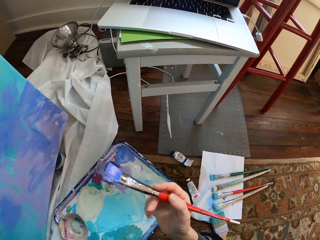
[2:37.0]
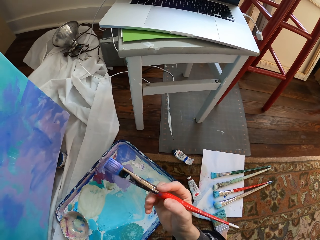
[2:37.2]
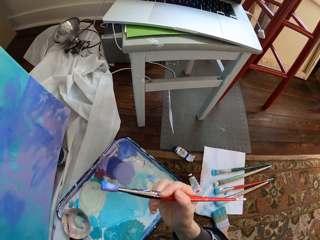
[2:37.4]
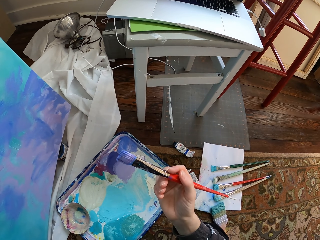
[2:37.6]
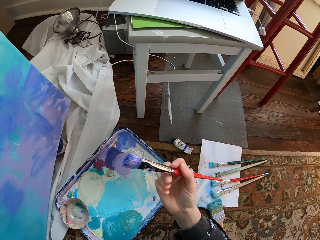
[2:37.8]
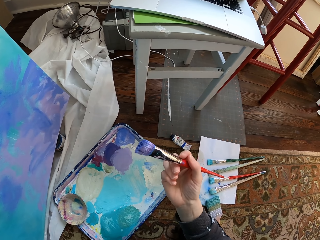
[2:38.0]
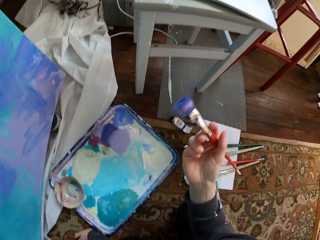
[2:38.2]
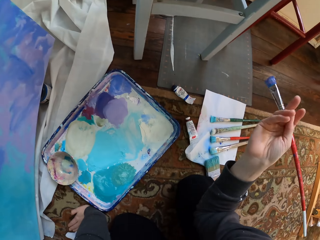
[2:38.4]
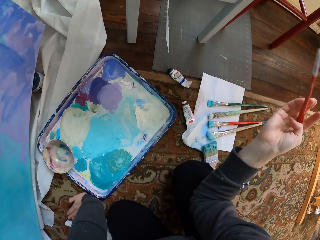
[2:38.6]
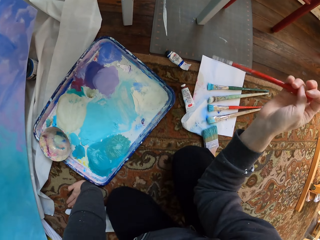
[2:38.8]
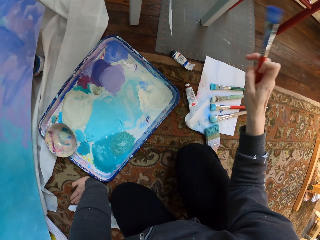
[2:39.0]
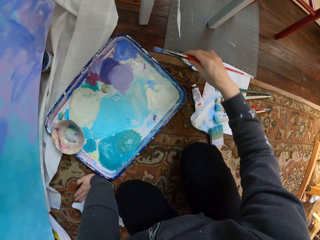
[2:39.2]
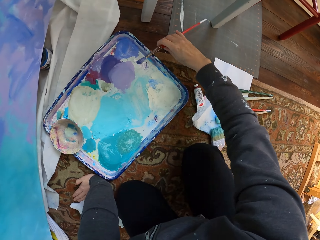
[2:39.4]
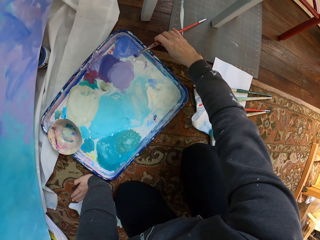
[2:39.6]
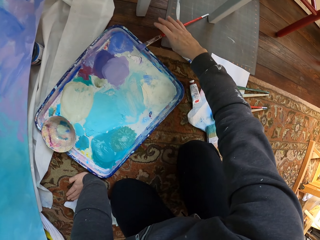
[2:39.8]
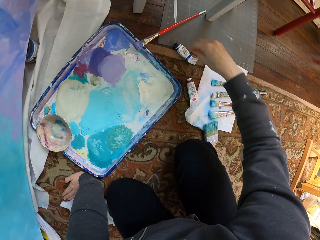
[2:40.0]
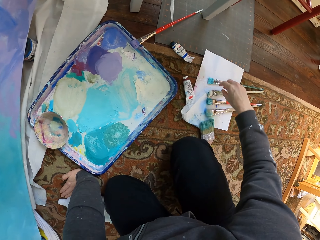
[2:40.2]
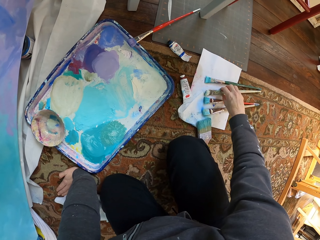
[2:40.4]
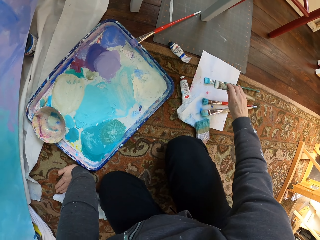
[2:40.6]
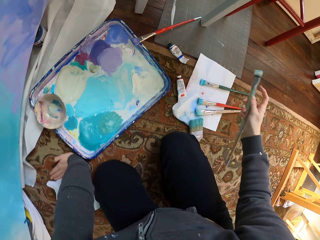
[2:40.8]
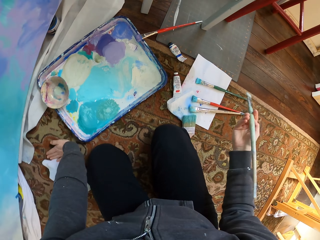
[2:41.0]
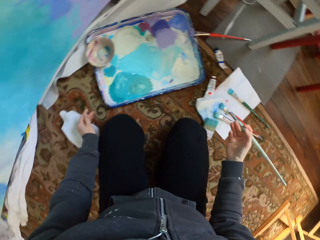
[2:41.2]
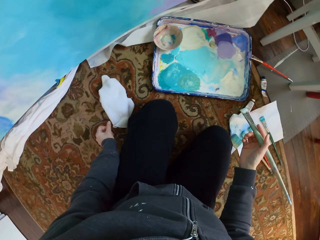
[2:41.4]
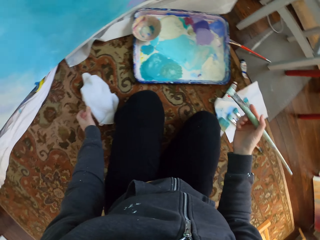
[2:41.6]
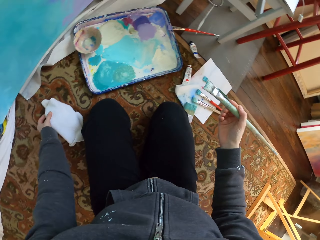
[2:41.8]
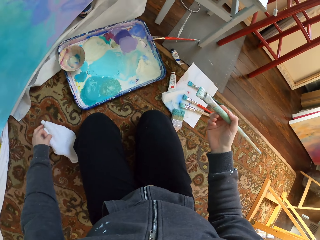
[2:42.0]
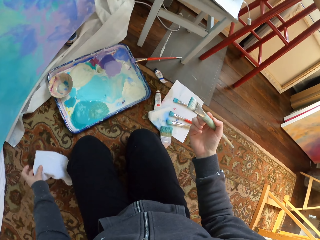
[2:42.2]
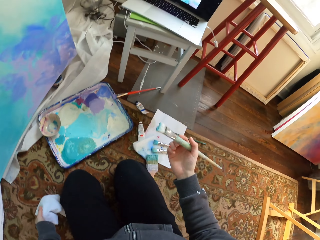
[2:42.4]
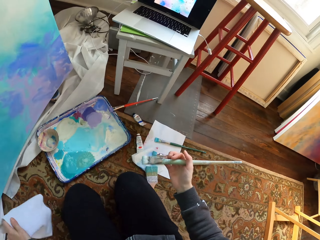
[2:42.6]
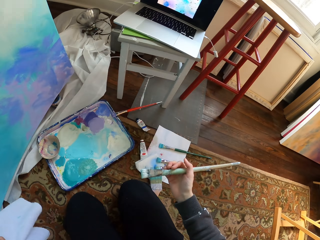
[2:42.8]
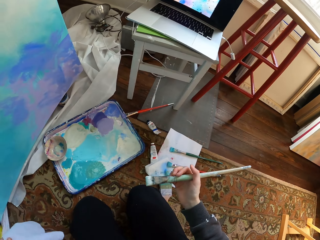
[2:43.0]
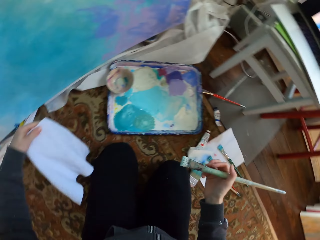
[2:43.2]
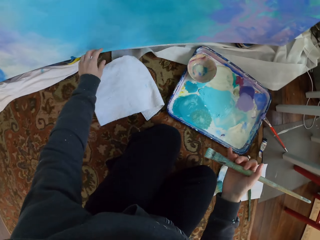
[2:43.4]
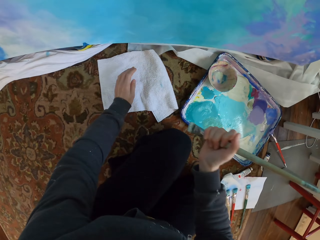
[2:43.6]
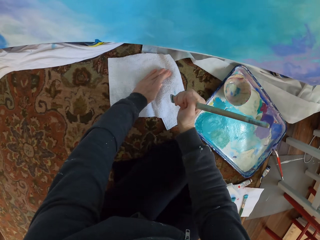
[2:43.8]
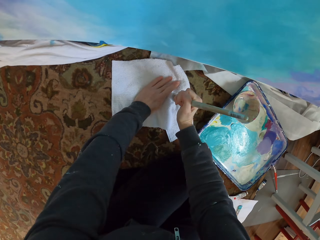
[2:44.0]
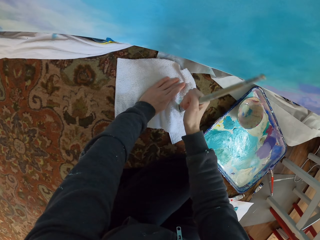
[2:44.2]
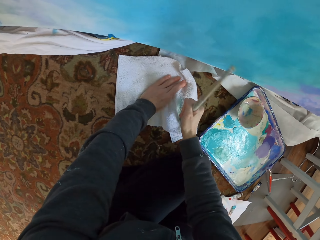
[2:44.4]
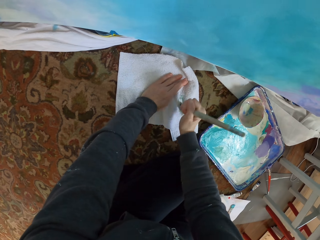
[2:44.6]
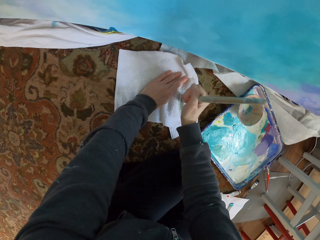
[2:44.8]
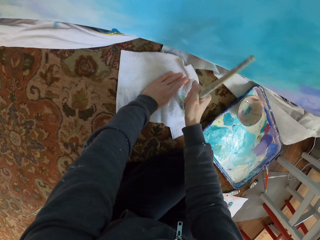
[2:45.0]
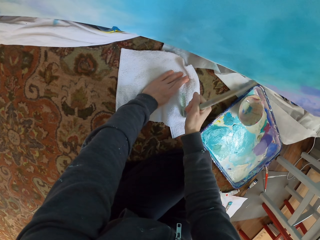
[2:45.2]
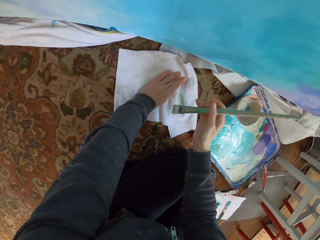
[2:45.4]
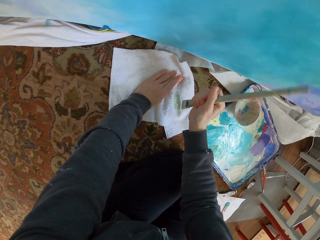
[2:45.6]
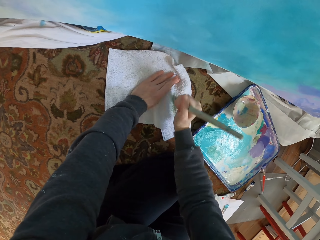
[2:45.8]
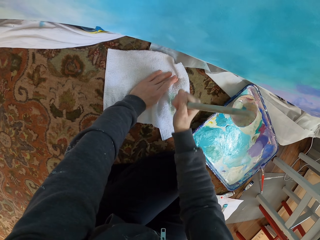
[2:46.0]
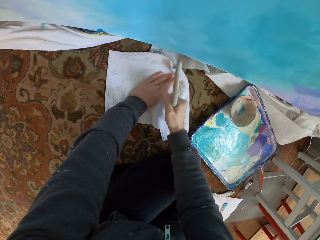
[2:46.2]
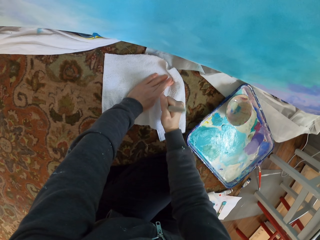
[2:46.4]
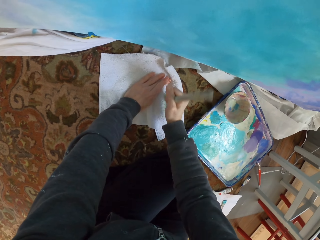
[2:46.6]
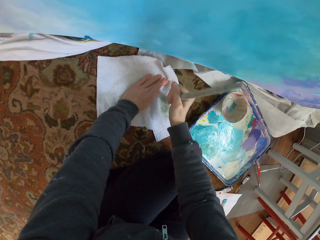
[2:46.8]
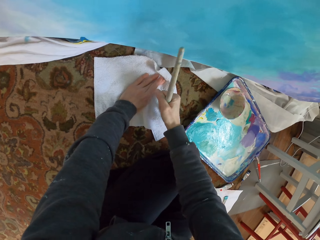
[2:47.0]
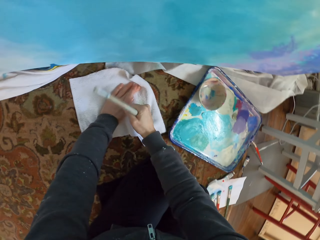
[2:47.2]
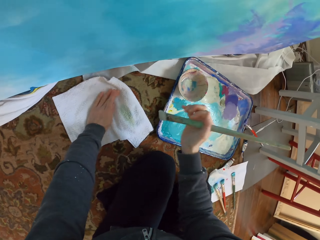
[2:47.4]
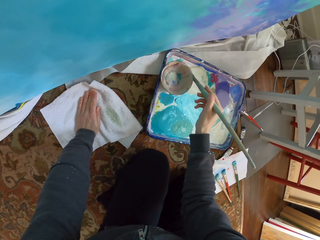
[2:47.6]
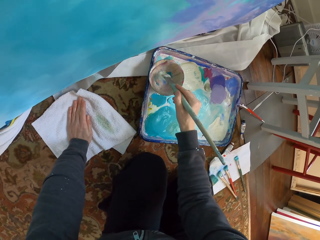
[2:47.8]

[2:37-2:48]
The camera wearer drops the paint brush. They pick up the paint brush. They scrub the paint brush on the towel. They remove the paint with the towel.

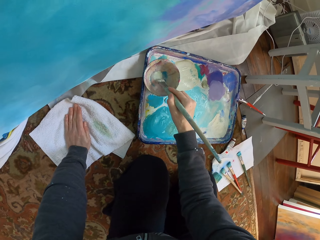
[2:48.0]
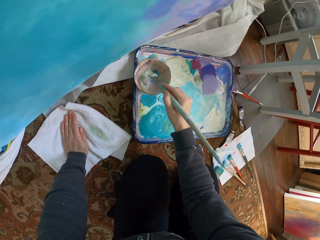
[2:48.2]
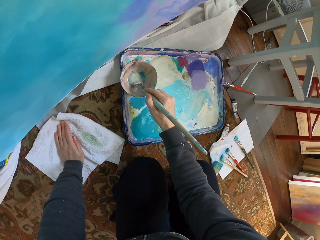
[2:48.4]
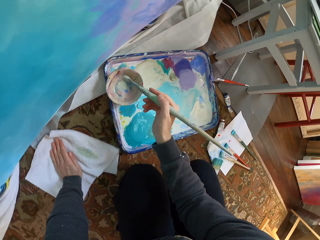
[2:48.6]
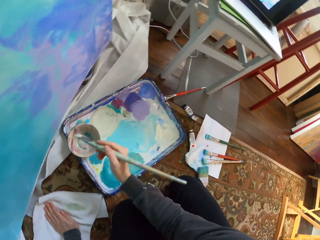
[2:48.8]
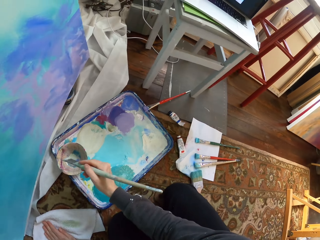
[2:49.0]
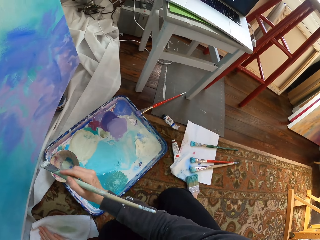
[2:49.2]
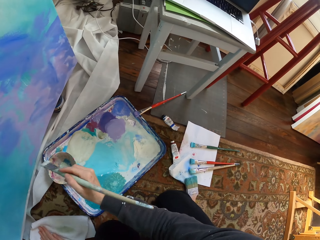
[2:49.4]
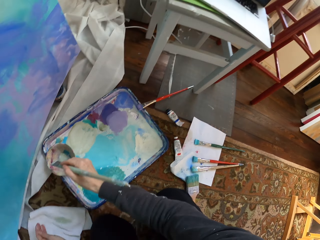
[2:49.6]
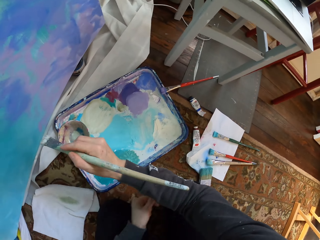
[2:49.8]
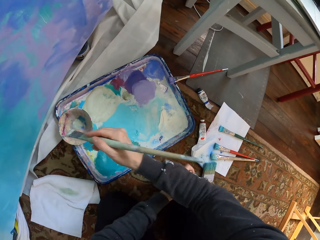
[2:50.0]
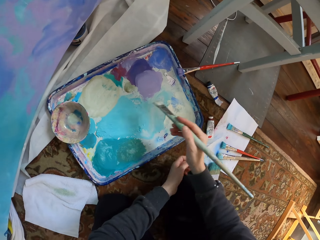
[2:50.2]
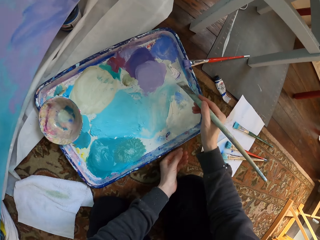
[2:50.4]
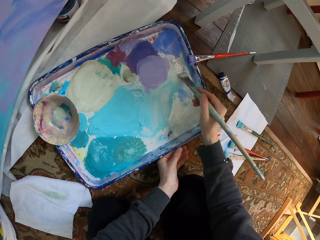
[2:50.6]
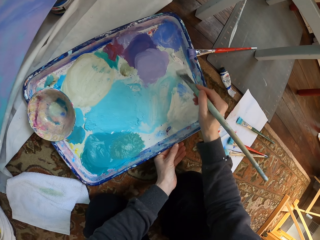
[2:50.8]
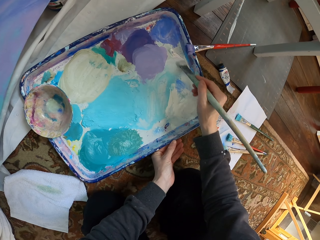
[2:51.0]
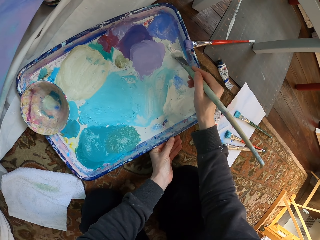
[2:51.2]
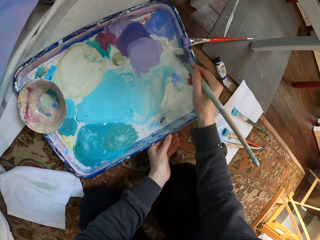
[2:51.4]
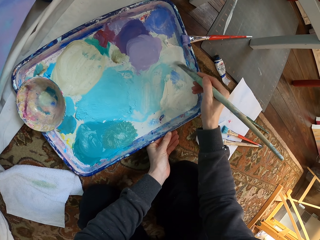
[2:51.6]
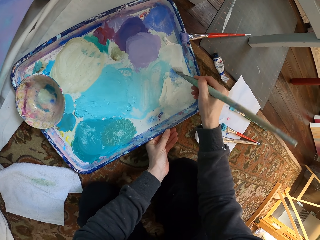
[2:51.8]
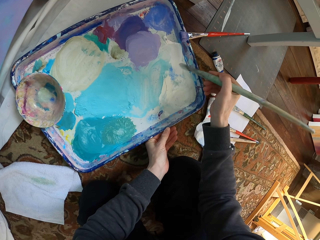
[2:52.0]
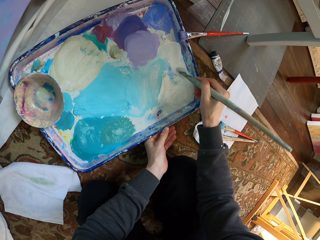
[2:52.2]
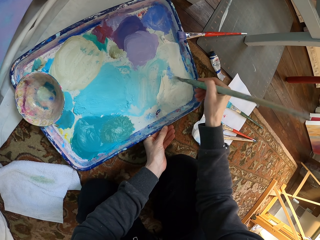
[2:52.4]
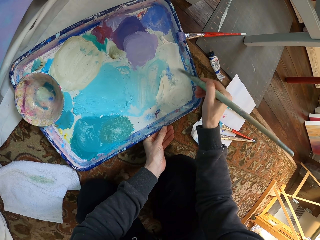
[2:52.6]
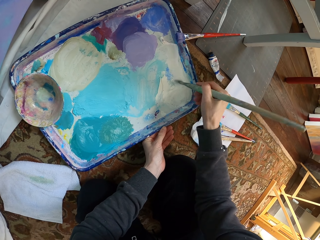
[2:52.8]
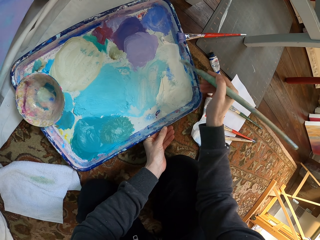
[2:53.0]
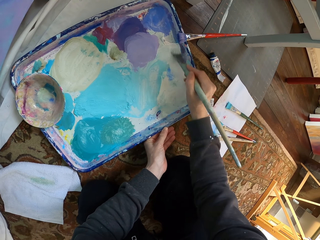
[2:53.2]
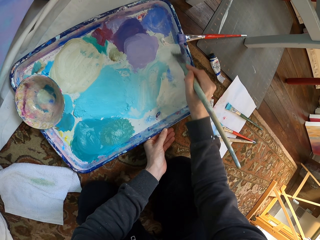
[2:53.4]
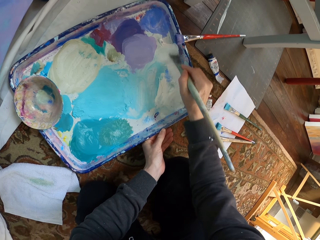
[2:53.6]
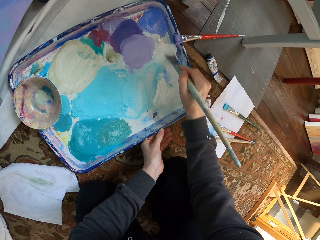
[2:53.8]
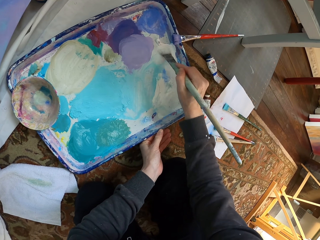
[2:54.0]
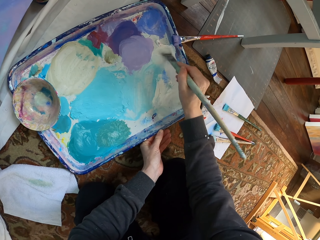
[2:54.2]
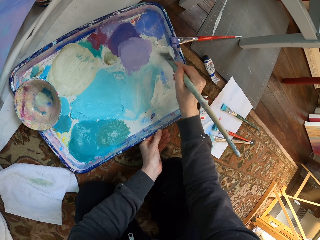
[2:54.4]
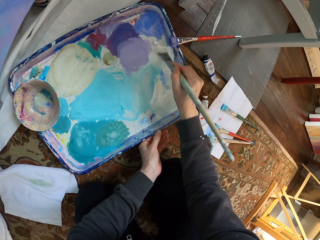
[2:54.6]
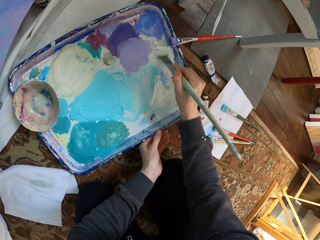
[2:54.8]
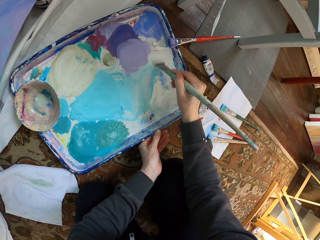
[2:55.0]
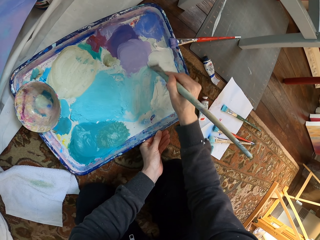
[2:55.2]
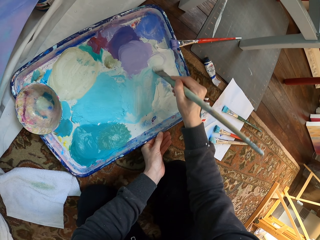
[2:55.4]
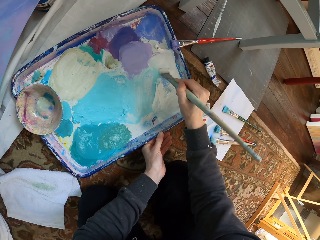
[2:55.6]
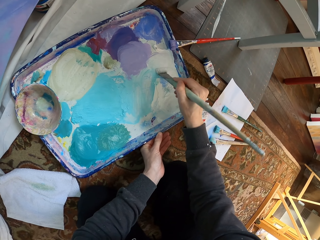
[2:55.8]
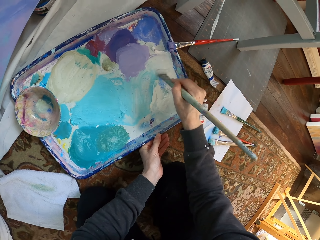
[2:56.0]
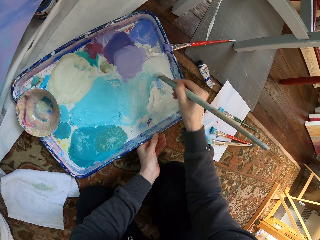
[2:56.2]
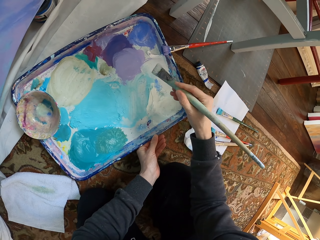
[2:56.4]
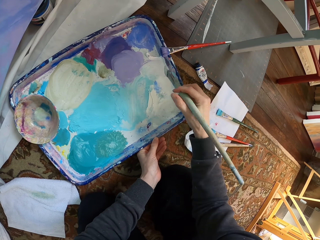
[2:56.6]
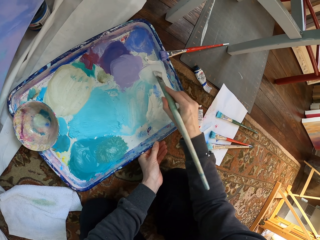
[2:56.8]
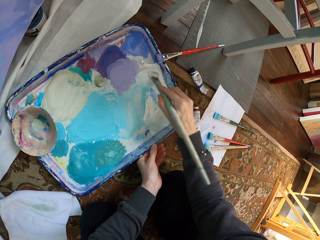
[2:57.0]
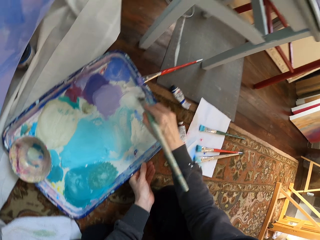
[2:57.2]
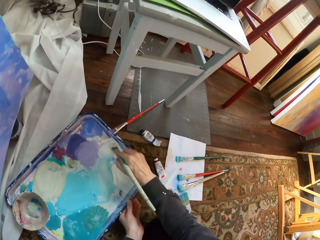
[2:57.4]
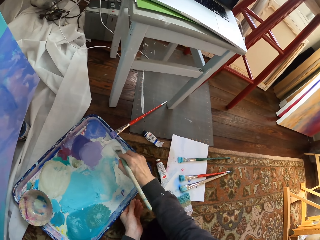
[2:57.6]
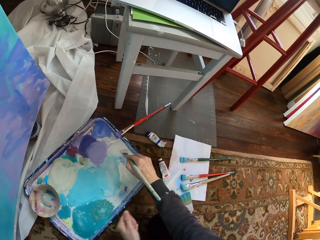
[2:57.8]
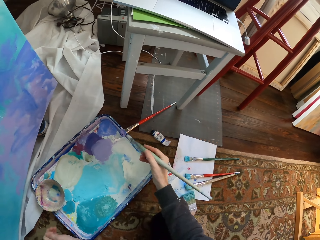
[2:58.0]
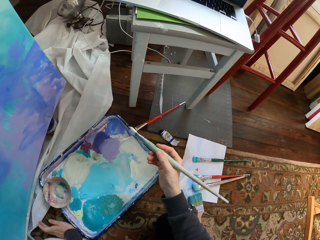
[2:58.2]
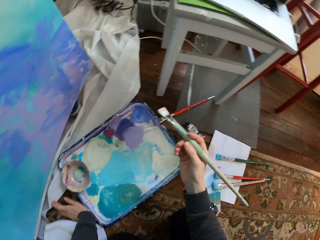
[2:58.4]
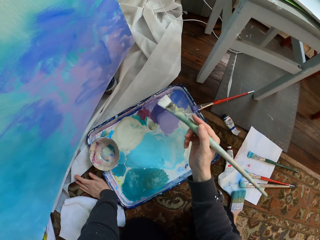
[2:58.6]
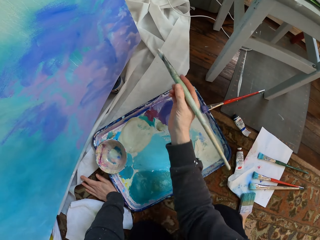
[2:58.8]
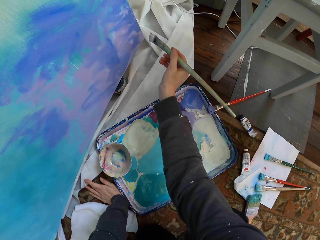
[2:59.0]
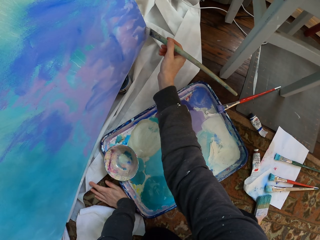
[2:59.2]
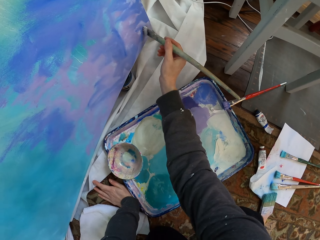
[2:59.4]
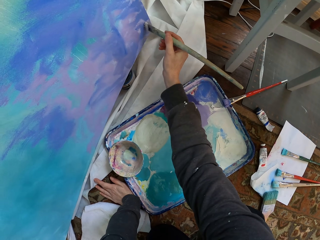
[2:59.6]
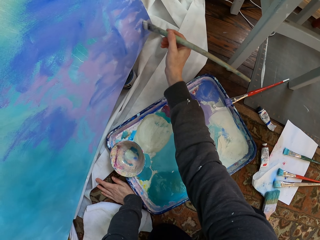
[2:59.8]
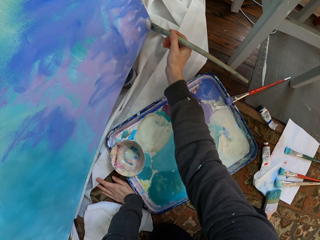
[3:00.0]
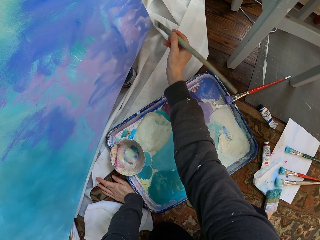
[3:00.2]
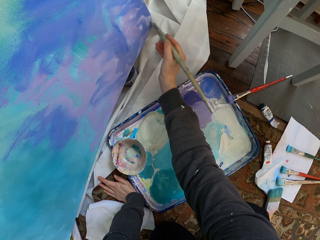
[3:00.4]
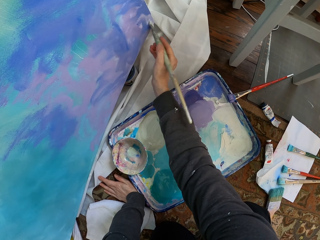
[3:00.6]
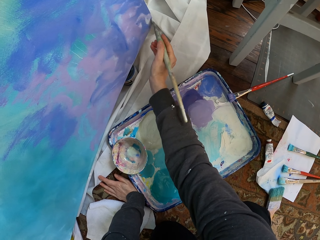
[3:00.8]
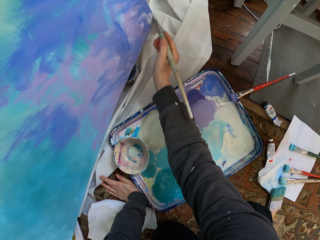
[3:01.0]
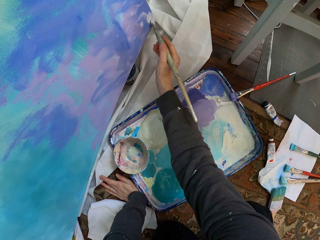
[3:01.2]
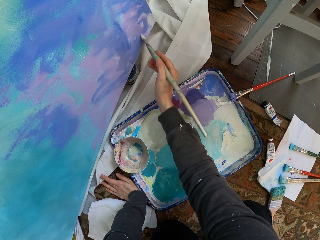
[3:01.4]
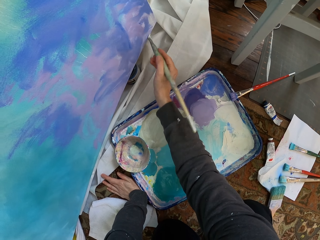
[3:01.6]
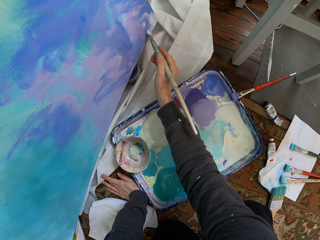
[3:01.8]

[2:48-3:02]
The camera wearer dips the paint brush in the paint dish. They rub the paint brush on the paint tray. They brush paint. They paint the board.
